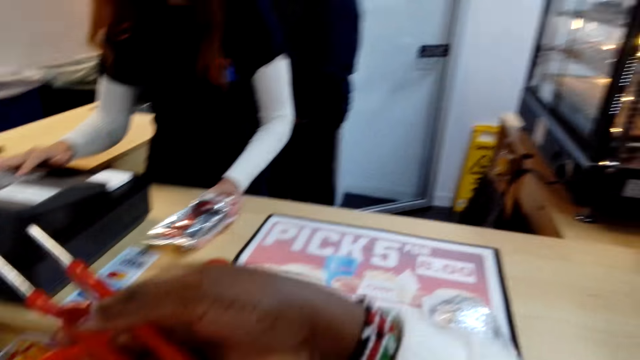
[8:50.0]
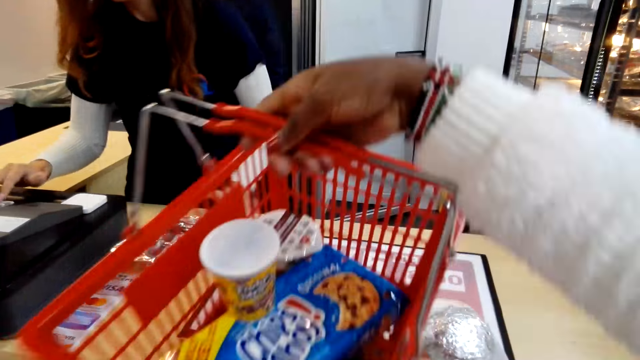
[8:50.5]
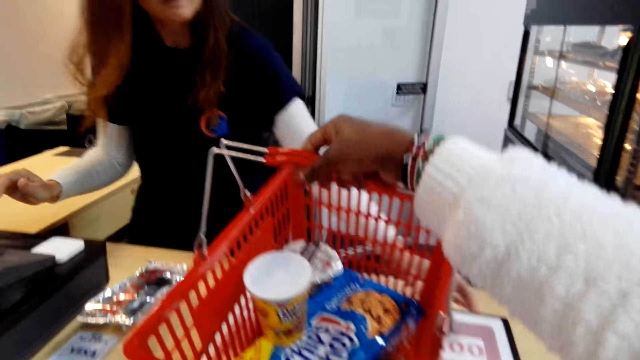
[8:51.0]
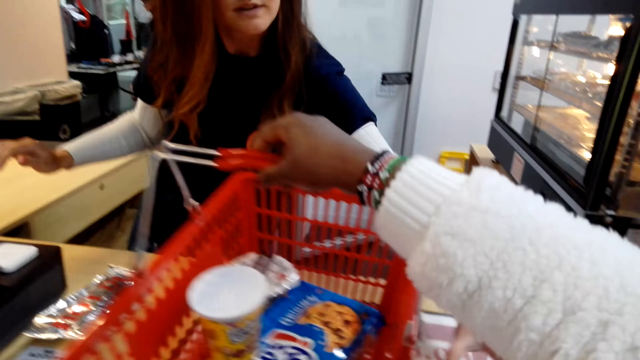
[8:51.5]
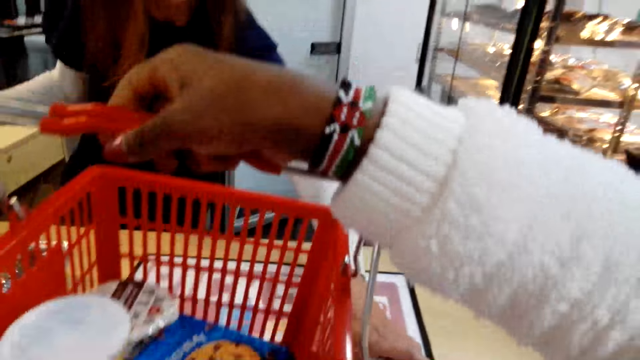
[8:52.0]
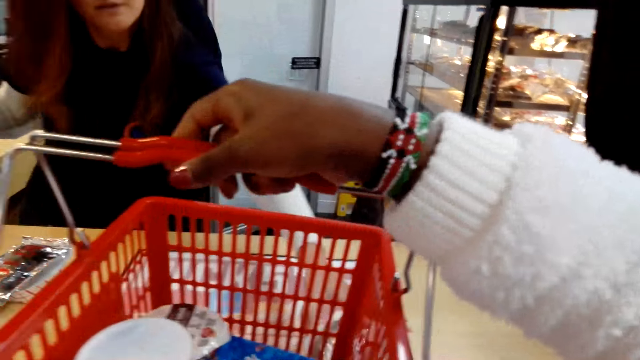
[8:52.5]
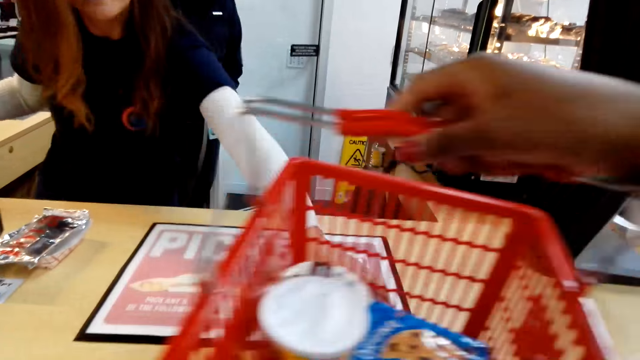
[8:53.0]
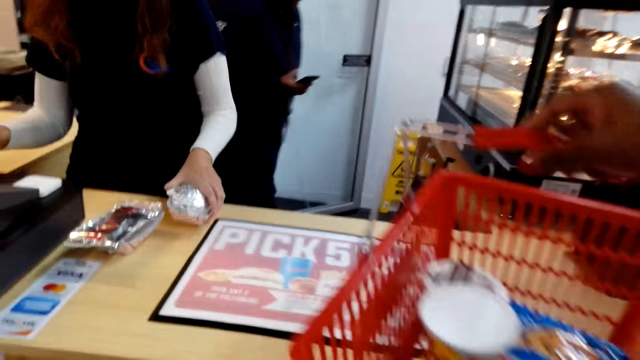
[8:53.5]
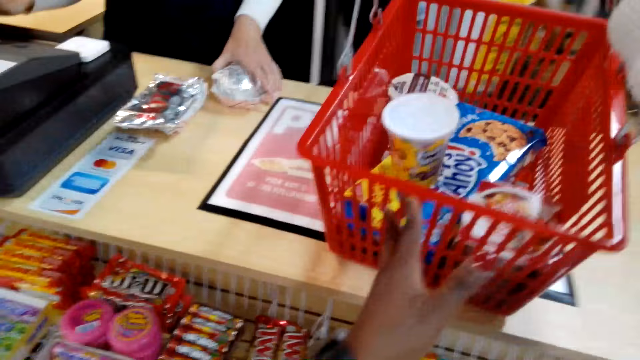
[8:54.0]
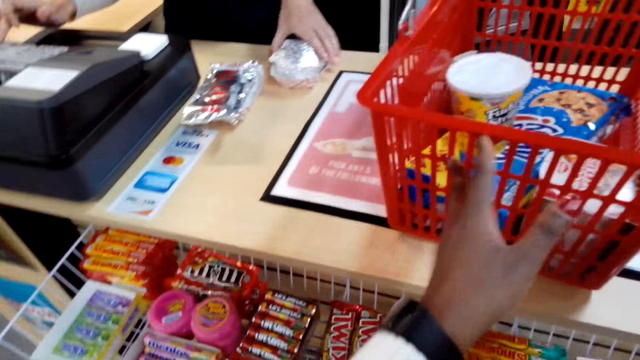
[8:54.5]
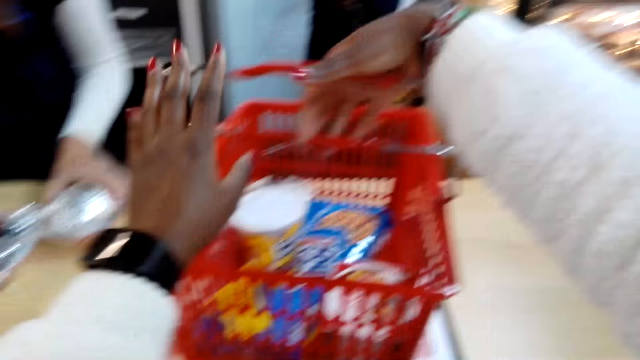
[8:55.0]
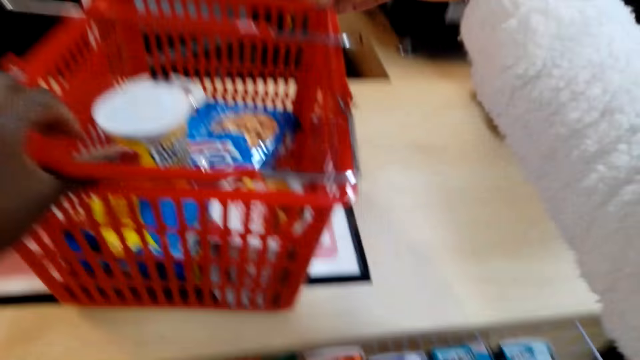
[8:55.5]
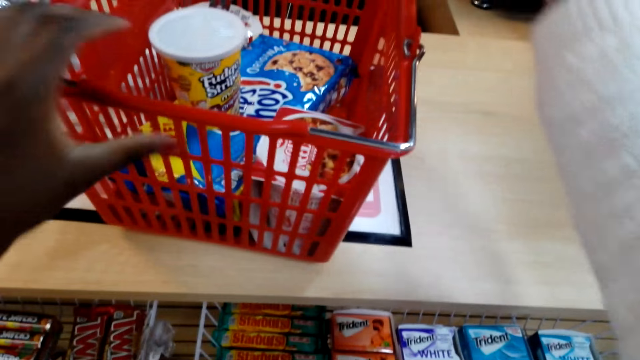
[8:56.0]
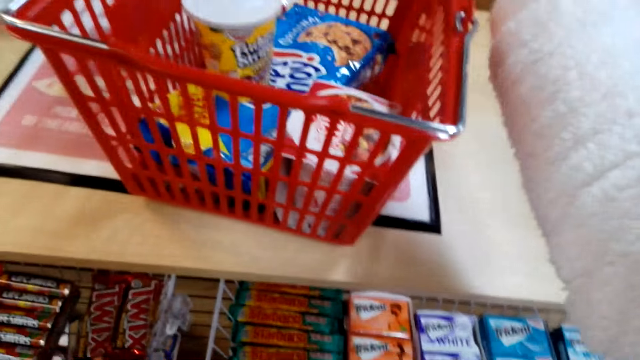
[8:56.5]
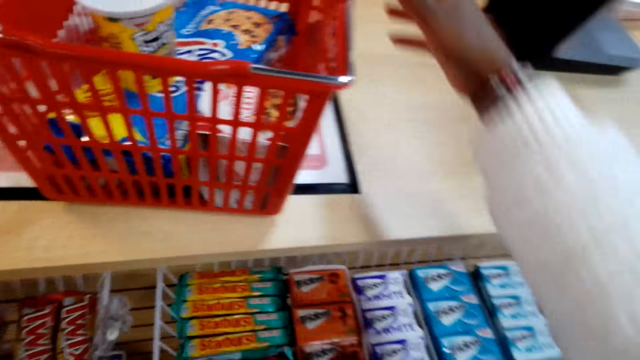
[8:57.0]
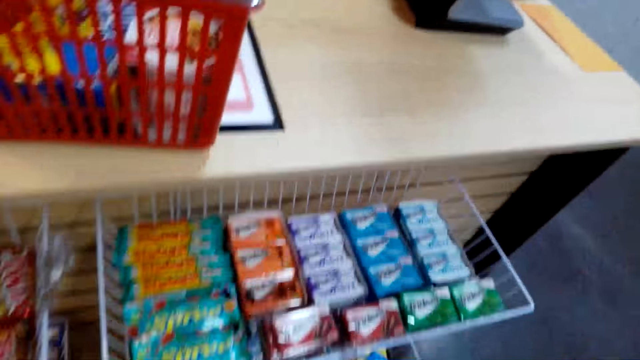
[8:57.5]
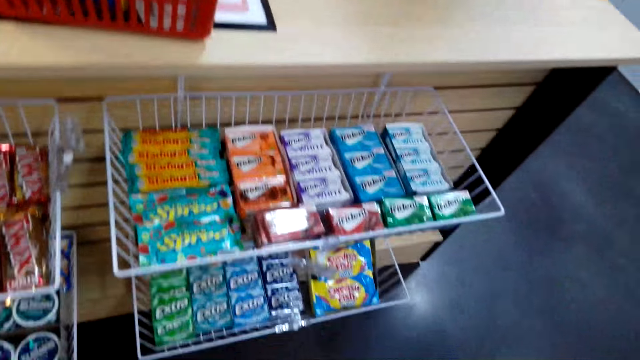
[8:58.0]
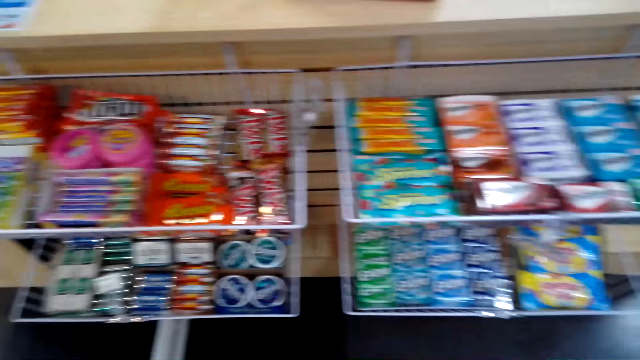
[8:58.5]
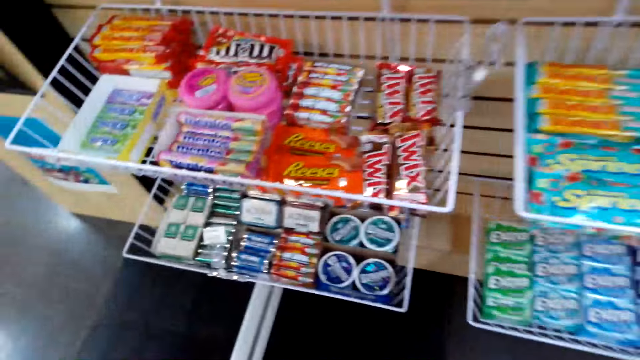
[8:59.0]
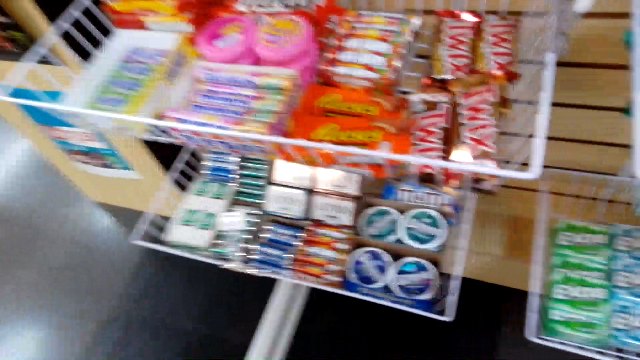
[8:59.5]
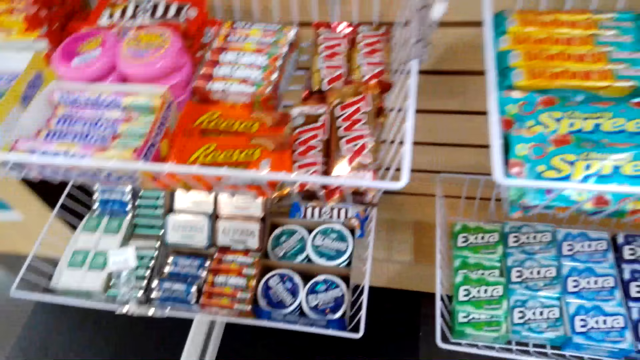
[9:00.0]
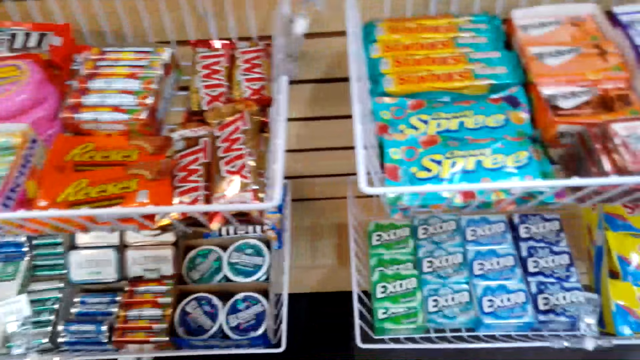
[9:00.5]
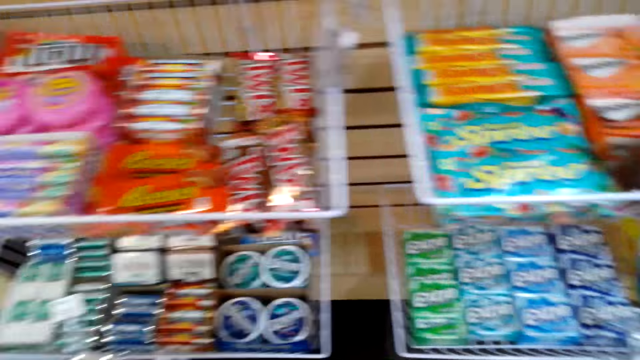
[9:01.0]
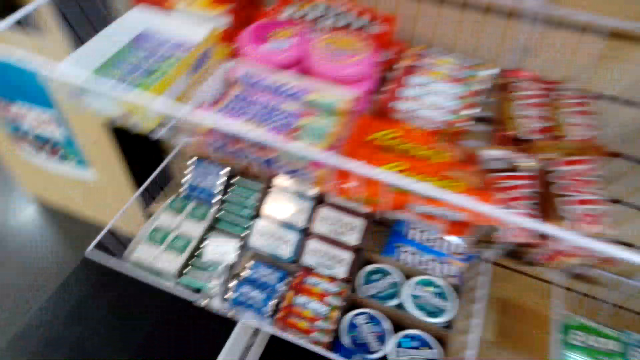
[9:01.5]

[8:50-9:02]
The camera wearer puts the basket on the counter. A lady picks something from the counter. The lady presses the cash register. The camera wearer touches the shopping basket. They put the shopping basket on the counter. They look at the products.

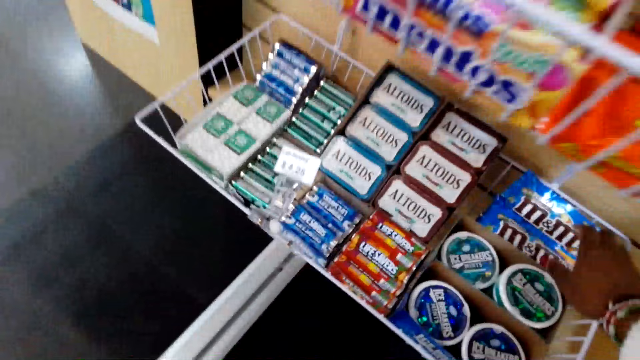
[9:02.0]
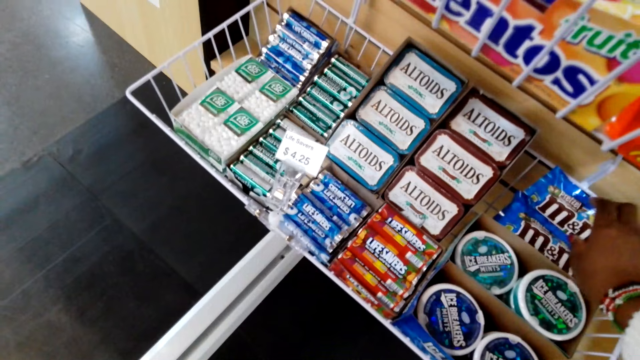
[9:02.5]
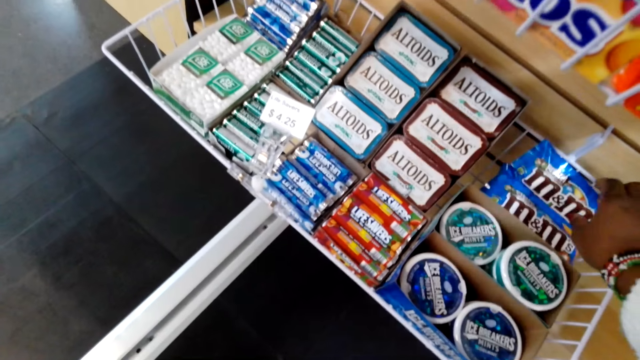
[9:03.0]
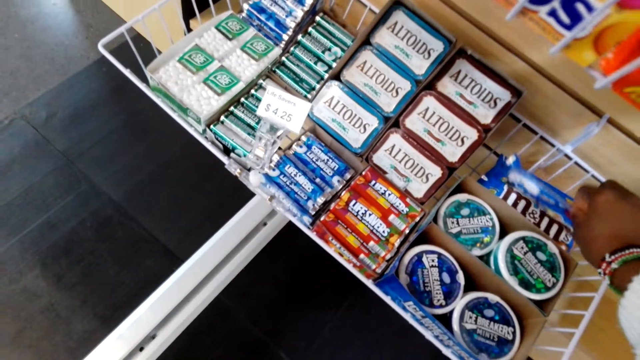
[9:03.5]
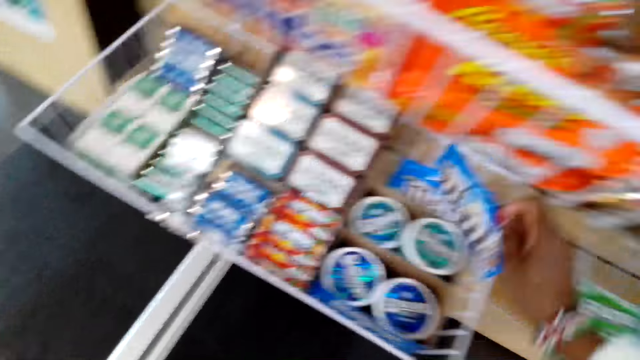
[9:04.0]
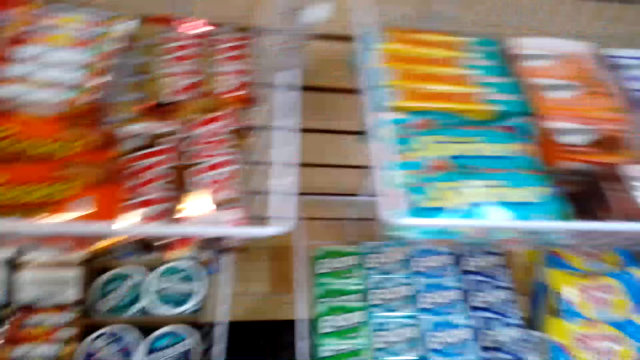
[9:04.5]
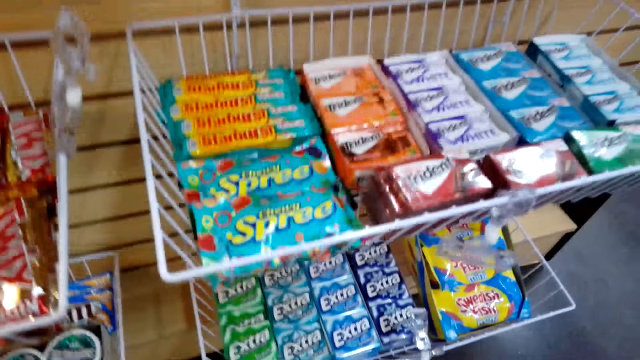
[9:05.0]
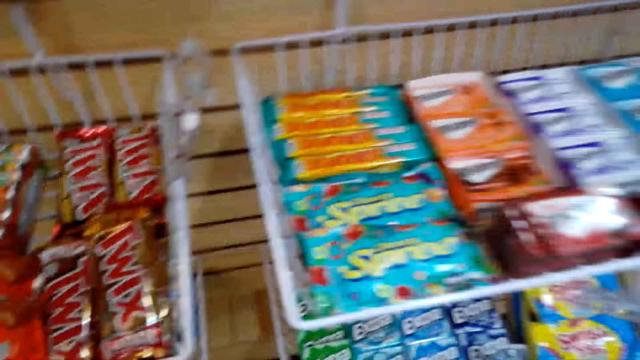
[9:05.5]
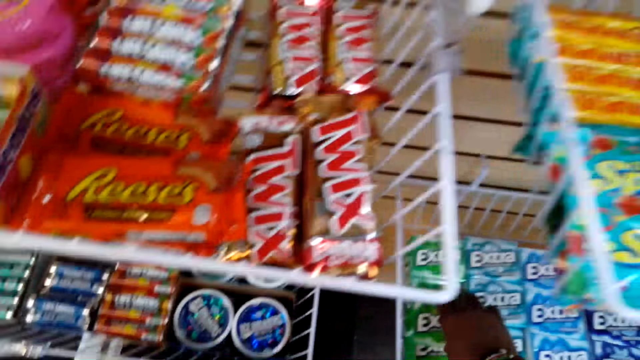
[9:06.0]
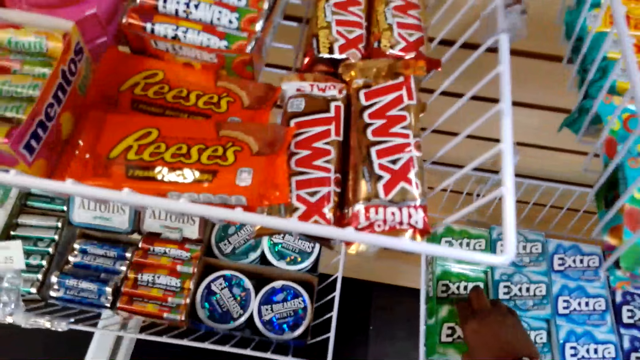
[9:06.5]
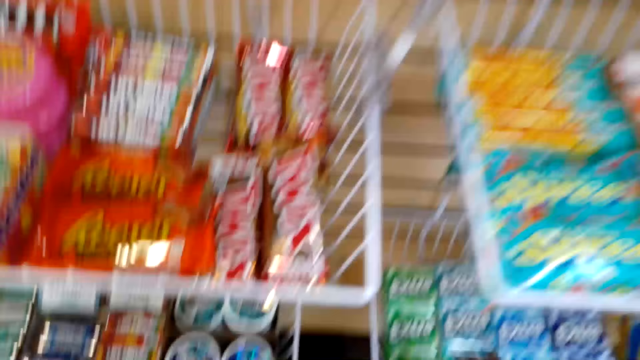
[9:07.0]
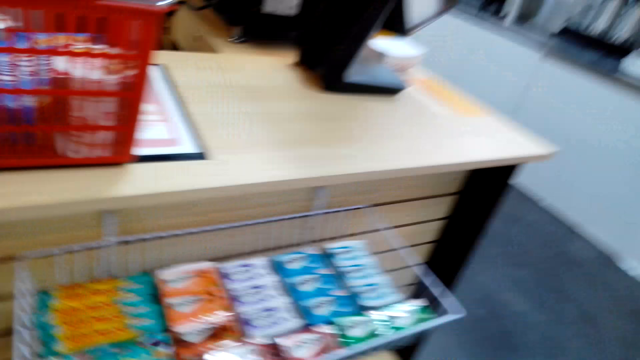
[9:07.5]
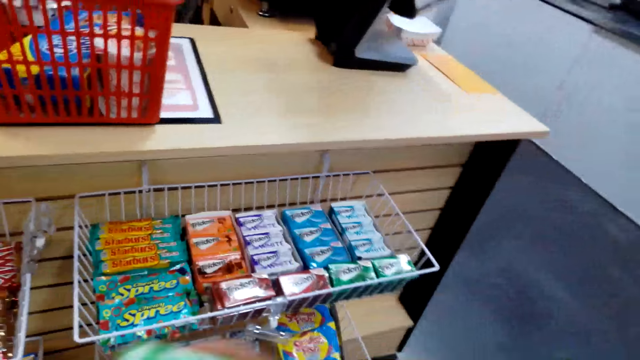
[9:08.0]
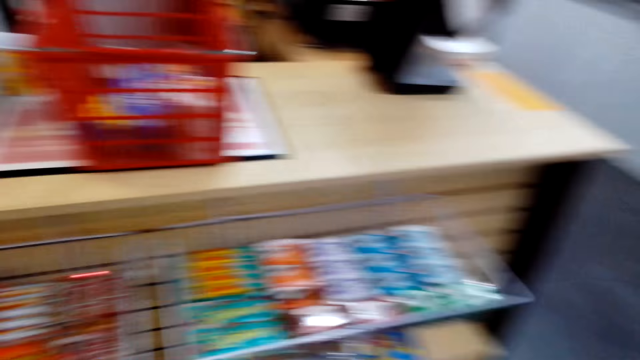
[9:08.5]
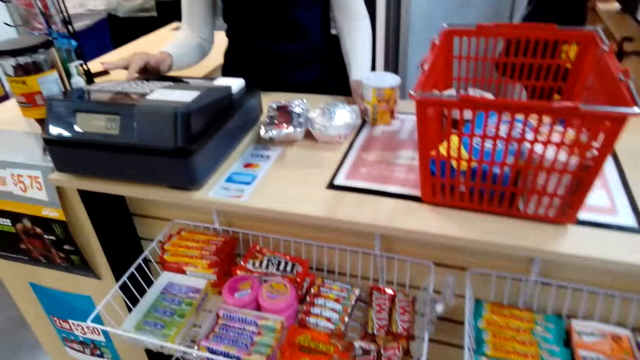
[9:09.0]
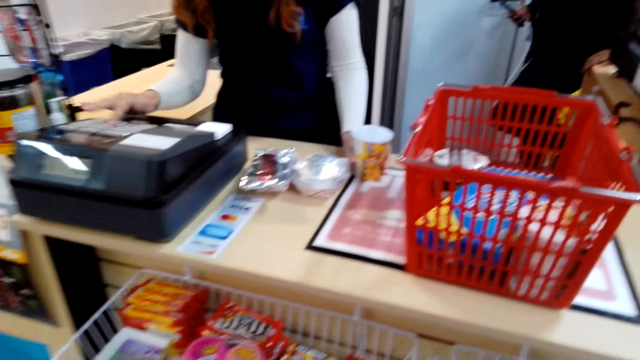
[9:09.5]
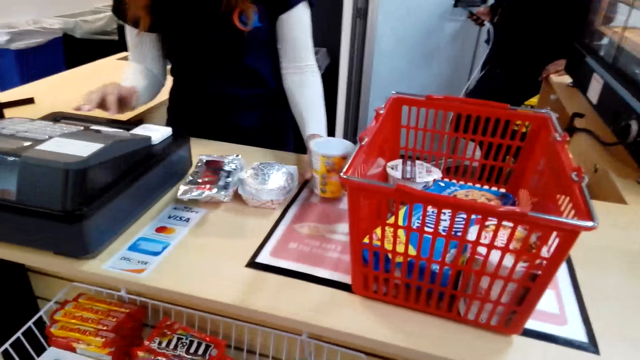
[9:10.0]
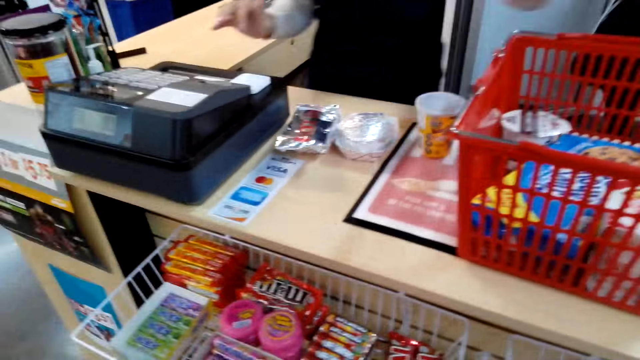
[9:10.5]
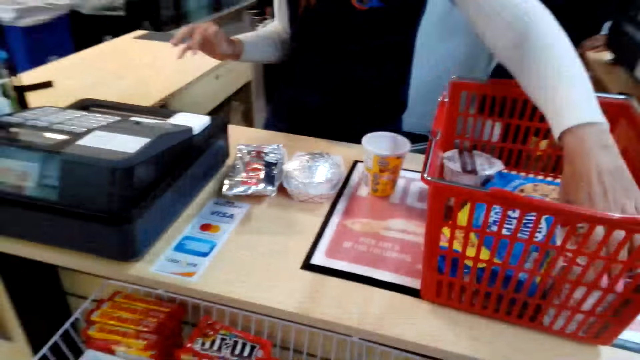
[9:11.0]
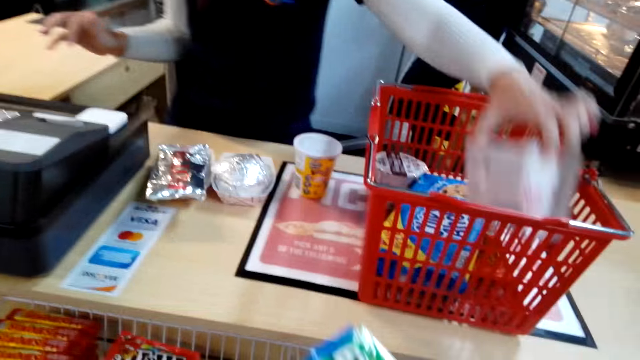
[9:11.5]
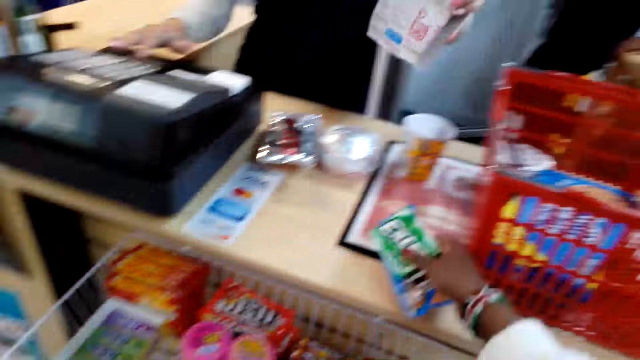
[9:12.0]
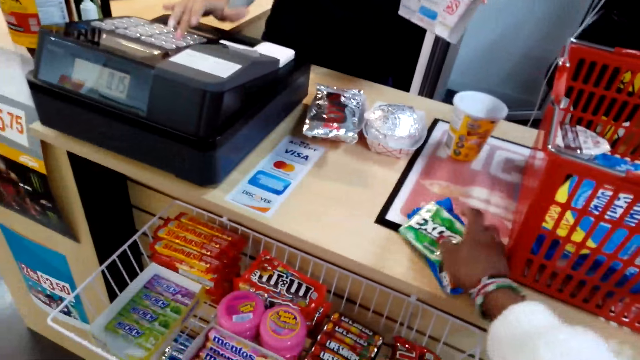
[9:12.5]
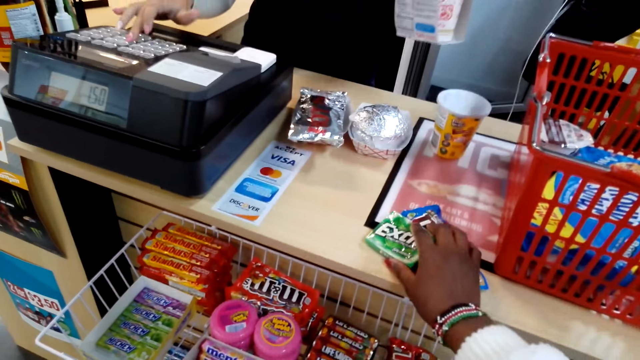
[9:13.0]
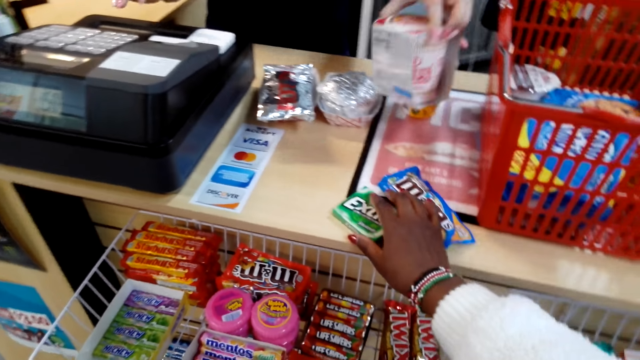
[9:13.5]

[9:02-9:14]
The camera wearer takes M&M chocolate. They take Extra chewing gum. A lady removes a product from the basket. The lady presses the cash register. The camera wearer puts the products on the counter.
